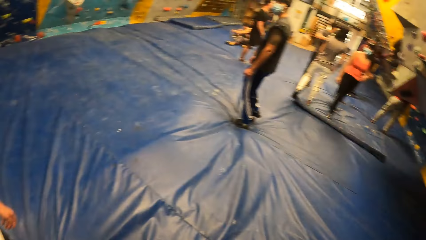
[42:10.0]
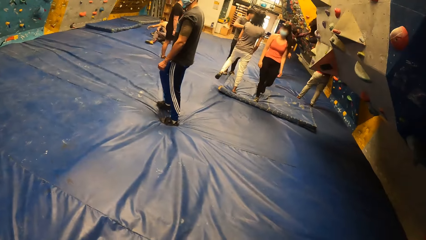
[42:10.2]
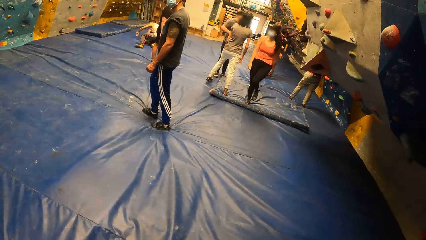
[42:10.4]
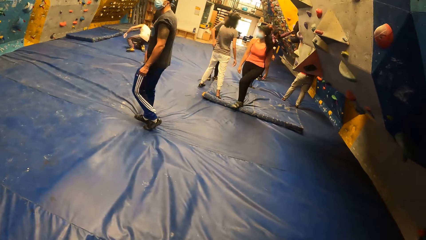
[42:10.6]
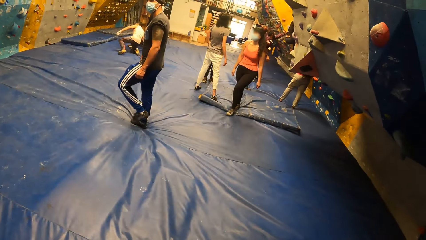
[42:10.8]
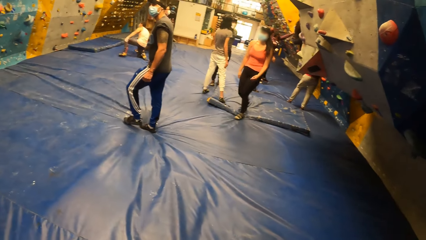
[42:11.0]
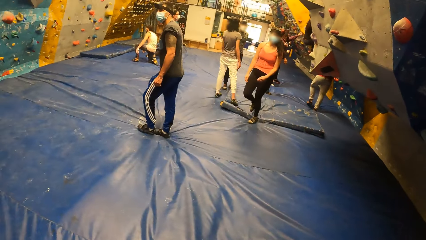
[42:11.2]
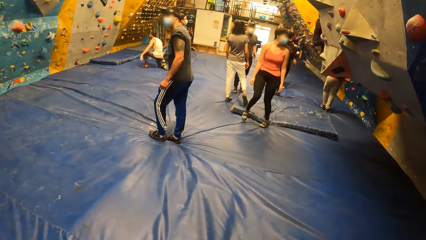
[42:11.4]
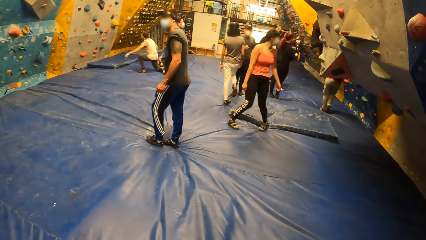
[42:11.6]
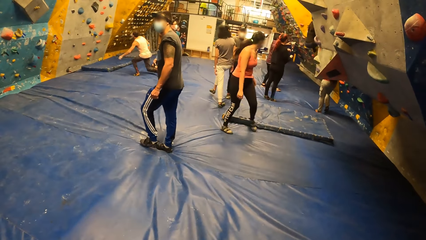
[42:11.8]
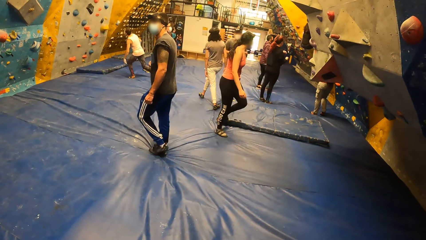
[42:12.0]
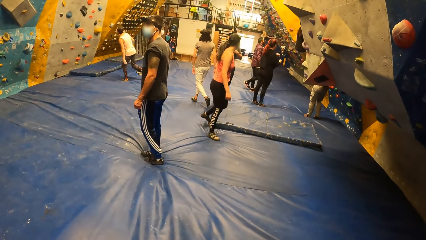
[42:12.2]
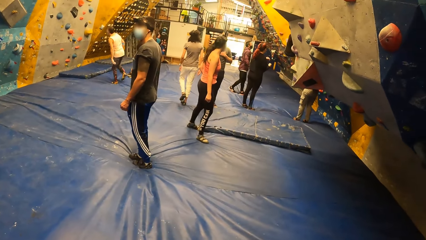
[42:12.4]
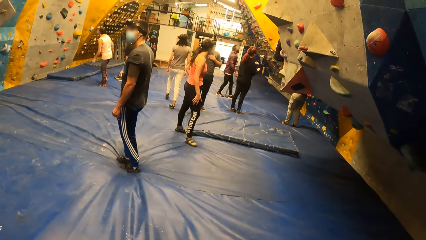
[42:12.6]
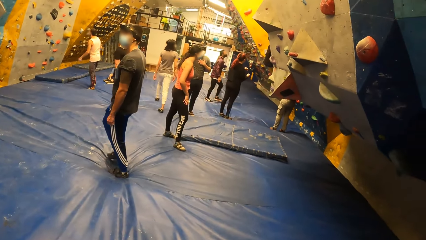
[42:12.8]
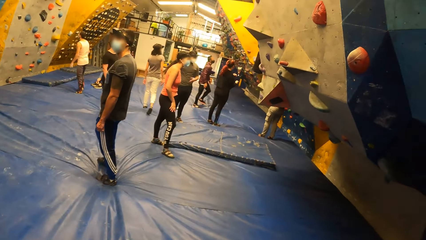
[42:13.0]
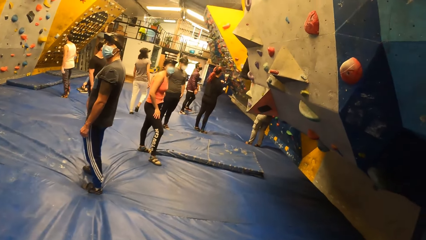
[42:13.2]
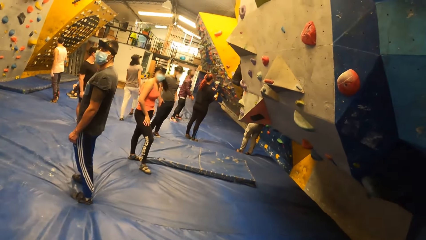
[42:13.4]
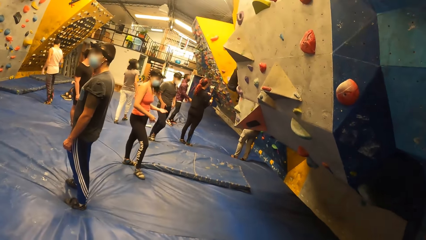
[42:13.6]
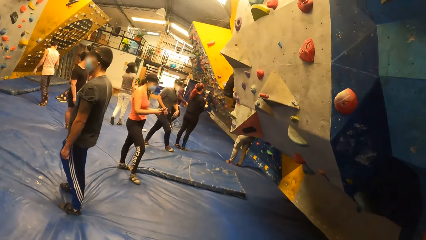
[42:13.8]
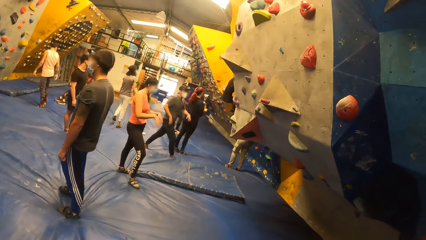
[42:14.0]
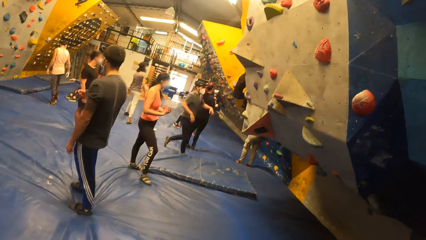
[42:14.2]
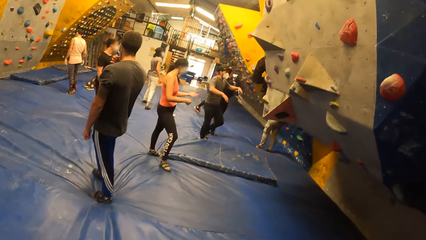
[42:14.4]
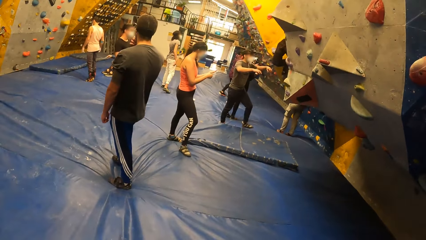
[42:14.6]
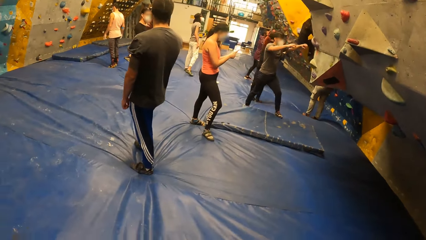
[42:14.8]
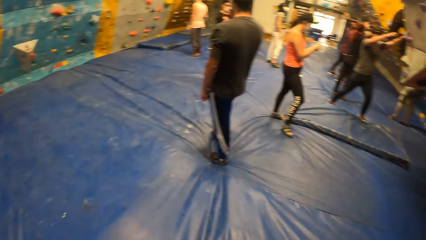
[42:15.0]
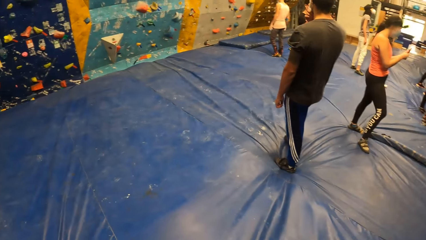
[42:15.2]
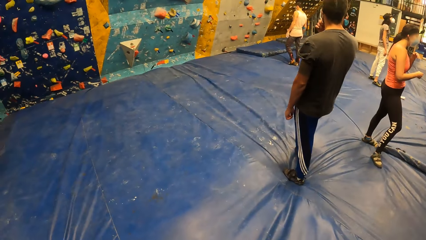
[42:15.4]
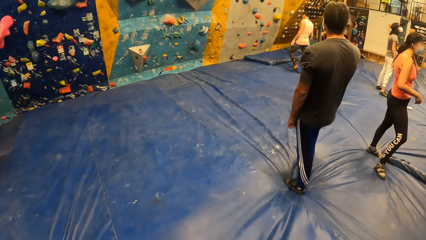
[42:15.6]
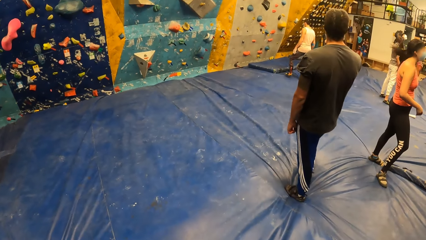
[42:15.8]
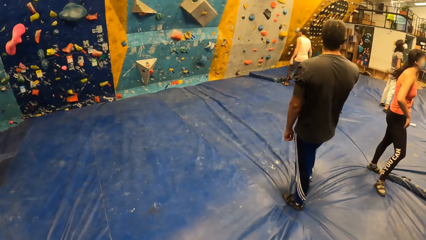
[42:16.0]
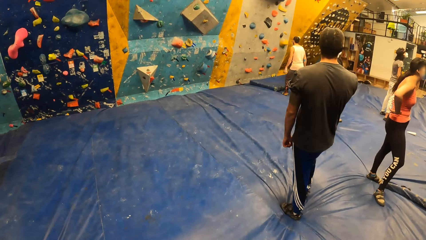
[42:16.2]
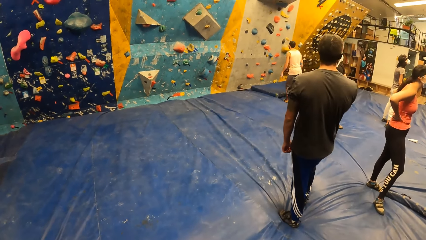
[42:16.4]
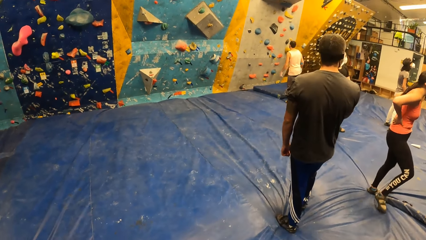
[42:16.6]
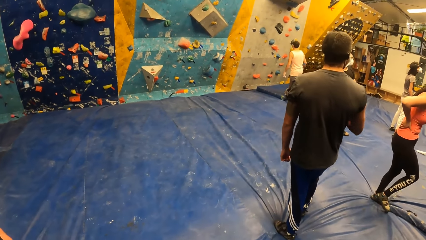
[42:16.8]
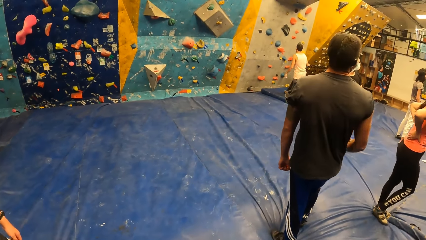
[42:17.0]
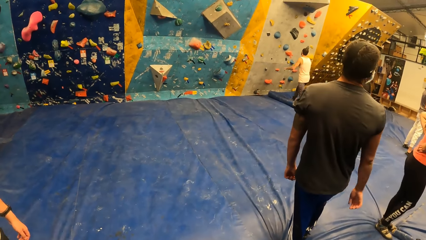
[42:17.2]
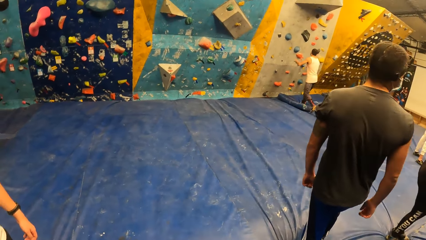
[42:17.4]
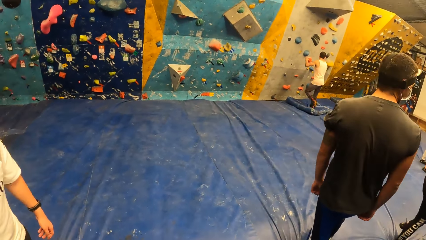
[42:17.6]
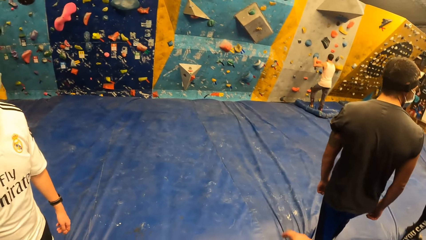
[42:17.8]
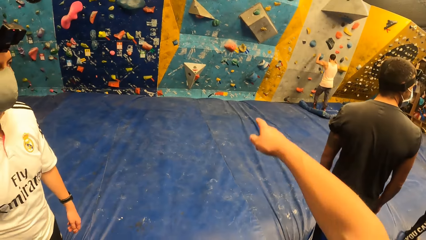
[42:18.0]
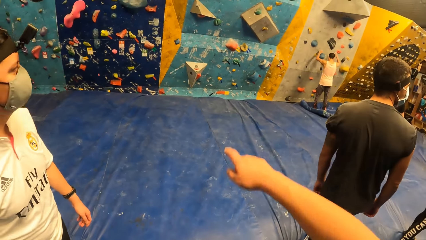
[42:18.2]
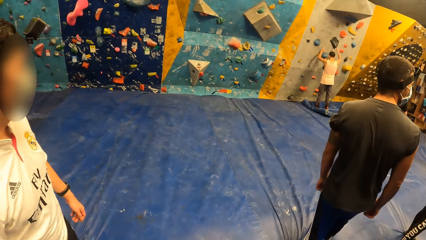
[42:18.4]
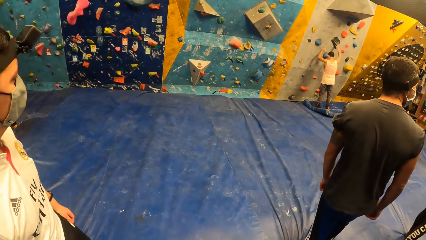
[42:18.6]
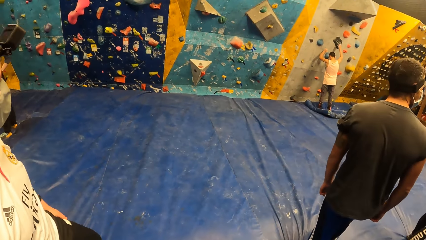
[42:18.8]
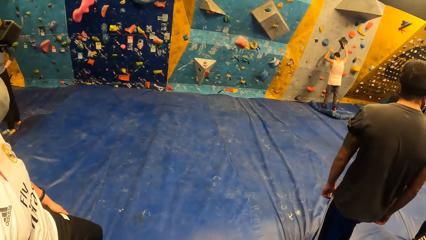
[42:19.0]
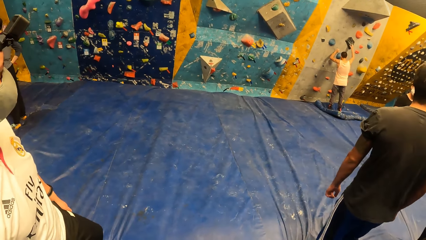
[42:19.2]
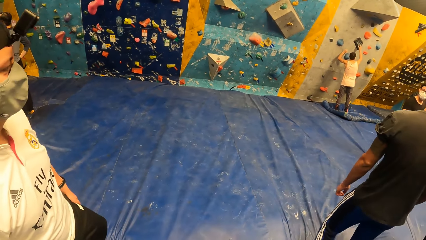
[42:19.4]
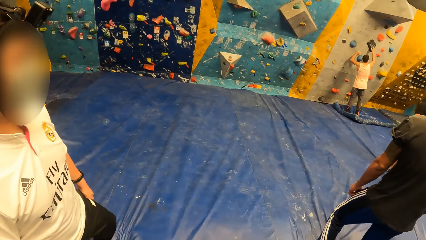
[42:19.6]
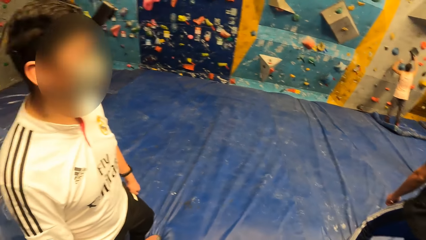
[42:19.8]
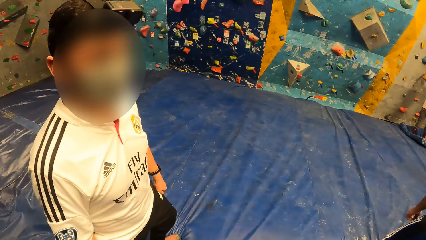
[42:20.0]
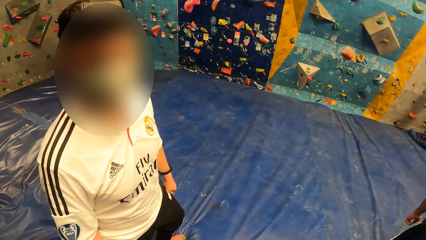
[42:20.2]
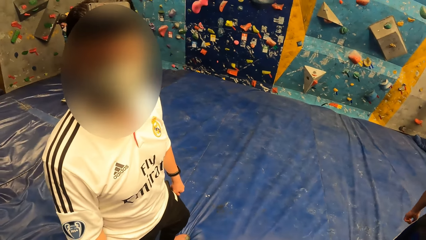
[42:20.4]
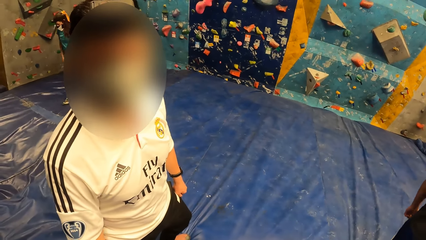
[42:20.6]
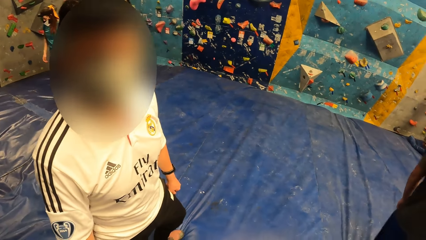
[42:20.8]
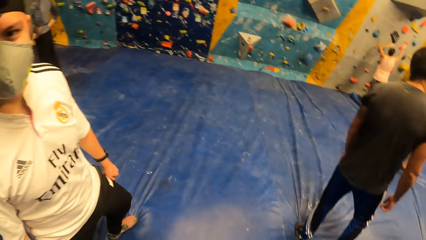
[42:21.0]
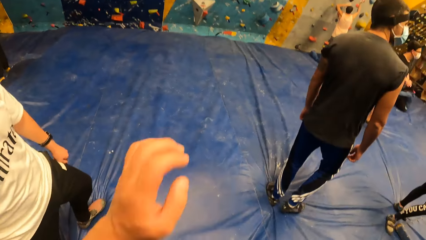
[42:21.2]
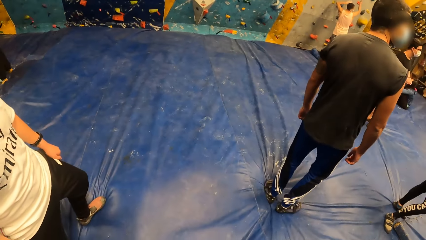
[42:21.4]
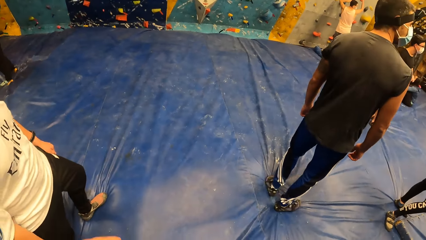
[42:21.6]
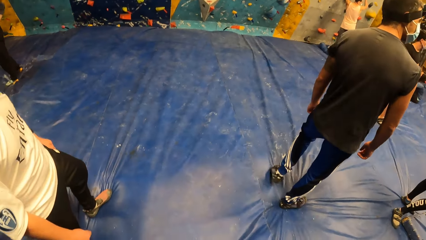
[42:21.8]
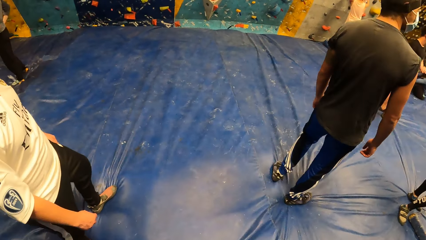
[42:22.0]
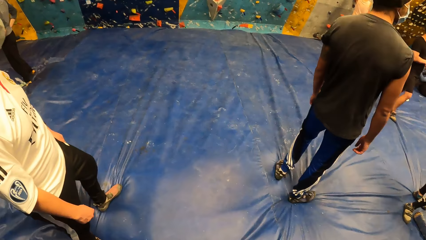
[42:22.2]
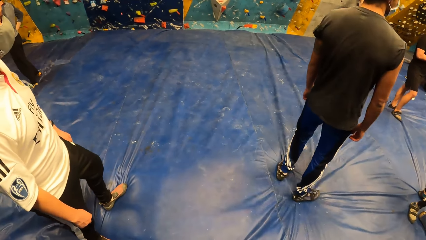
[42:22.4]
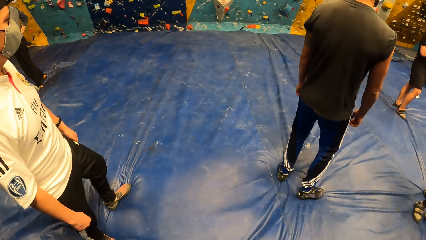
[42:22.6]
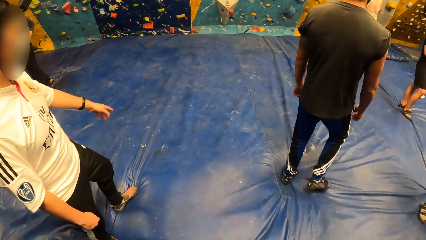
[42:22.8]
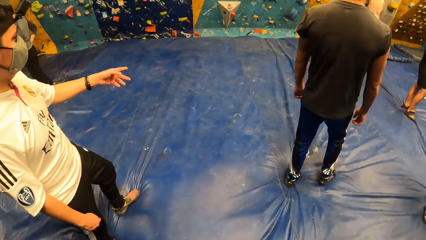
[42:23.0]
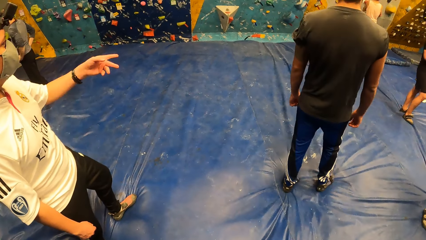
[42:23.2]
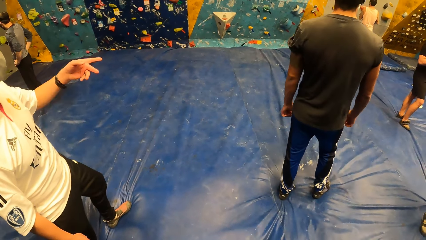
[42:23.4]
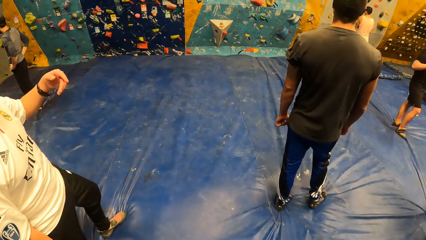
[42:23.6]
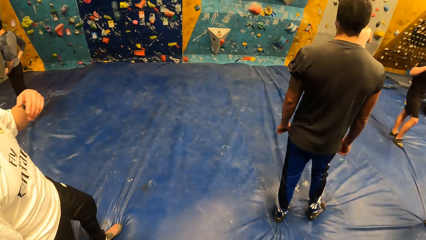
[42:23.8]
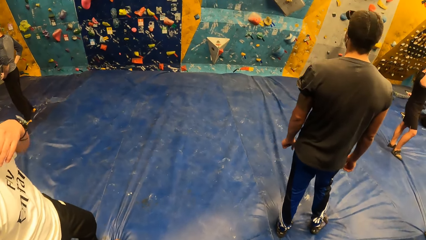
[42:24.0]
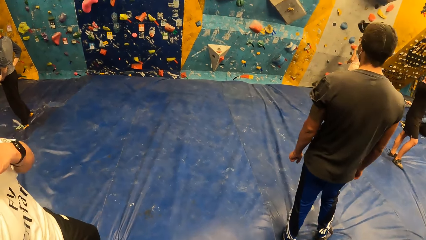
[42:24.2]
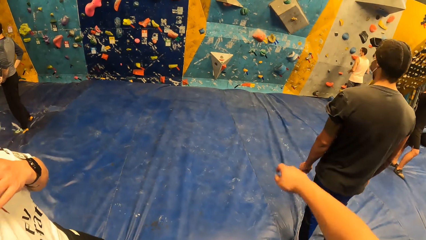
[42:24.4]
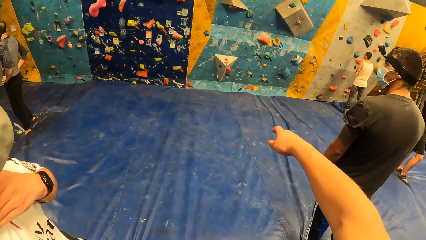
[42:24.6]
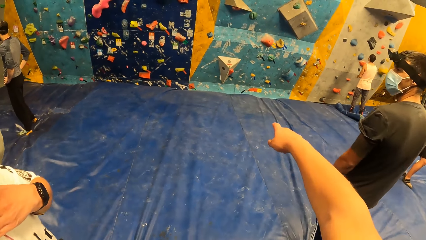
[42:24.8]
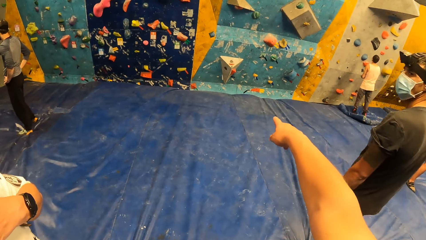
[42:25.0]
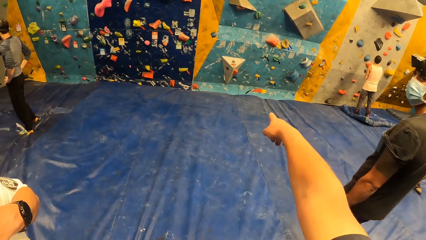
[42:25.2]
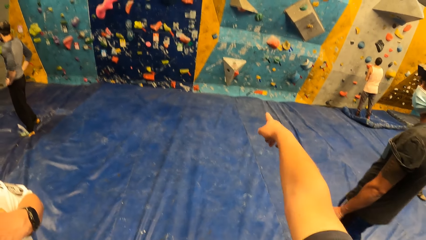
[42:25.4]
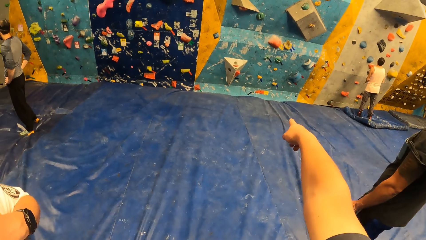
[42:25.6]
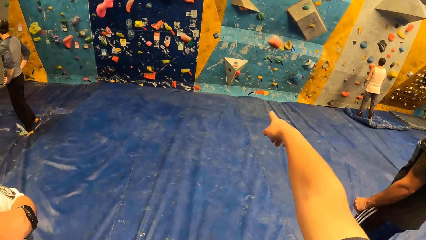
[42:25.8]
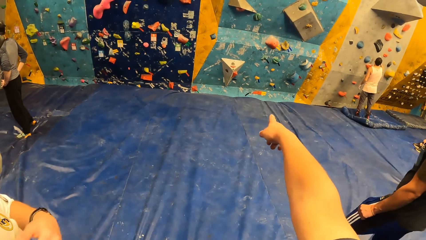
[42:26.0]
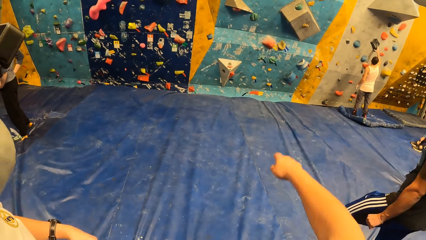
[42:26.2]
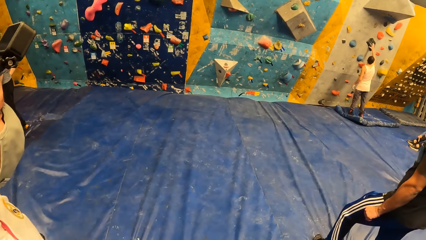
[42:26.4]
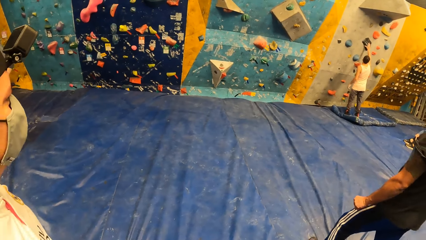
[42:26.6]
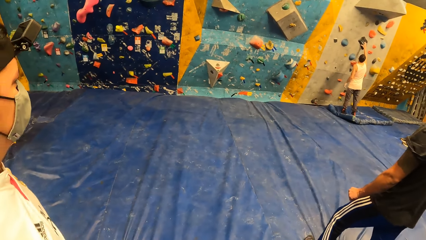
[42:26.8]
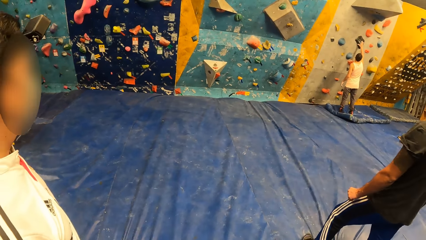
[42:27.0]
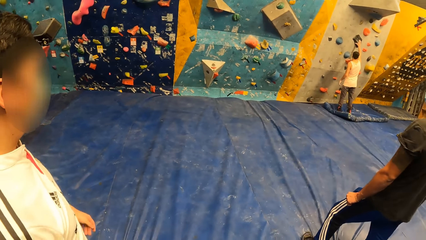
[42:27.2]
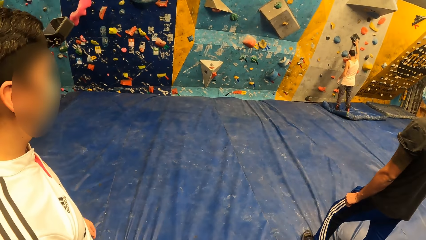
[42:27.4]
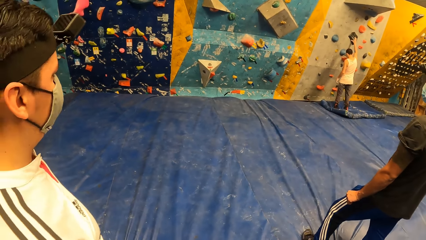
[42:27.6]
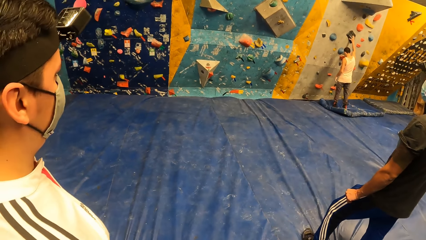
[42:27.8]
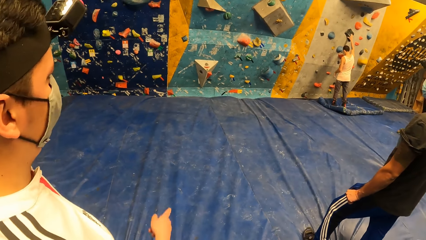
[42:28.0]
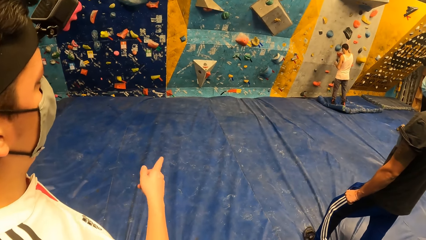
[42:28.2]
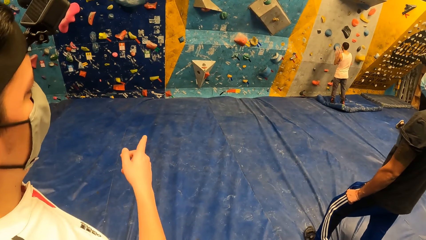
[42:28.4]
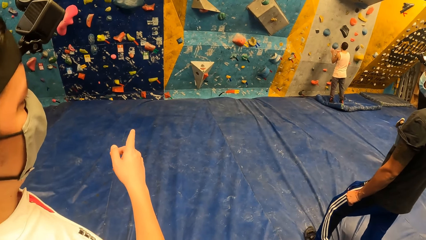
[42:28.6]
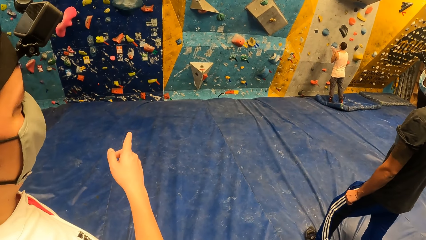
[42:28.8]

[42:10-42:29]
A man stands up. The camera wearer points a finger. He looks around the rock climbing room. The man places his right hand on a foothold. The camera wearer interacts with another man. He moves his hand. He looks around the rock climbing room. He gestures with his left hand. He looks around the rock climbing room. The other man stretches his left hand forward. The camera wearer points with his right hand. He looks around the rock climbing room.
